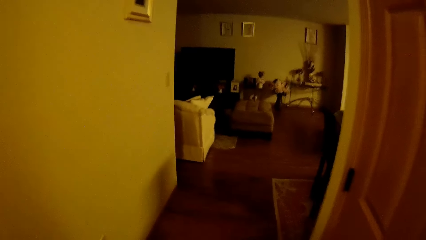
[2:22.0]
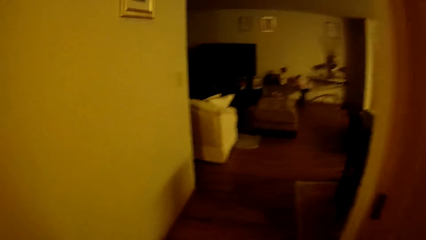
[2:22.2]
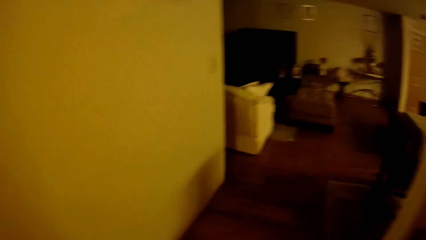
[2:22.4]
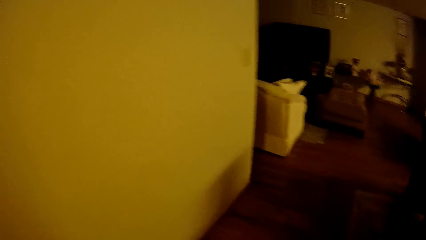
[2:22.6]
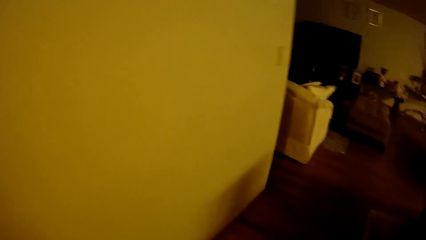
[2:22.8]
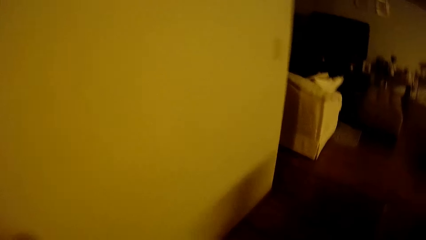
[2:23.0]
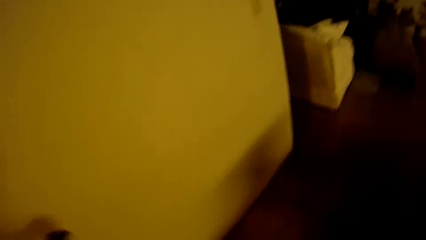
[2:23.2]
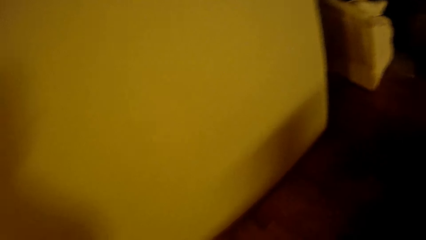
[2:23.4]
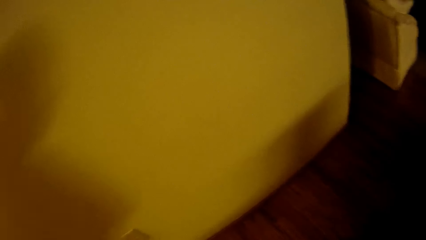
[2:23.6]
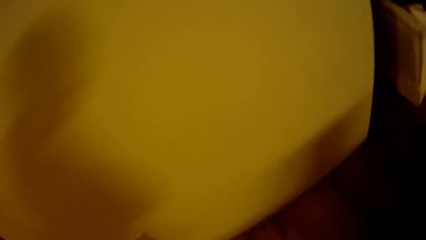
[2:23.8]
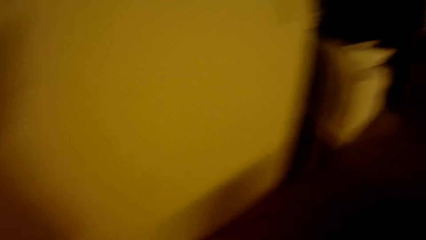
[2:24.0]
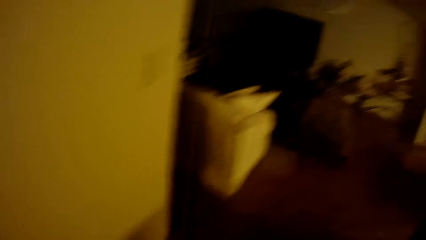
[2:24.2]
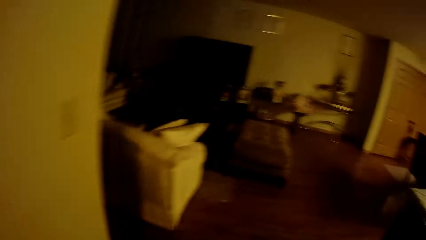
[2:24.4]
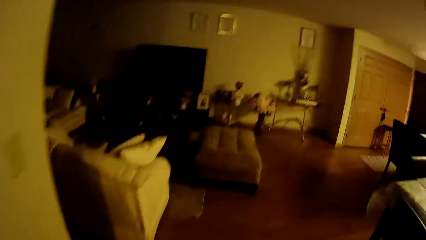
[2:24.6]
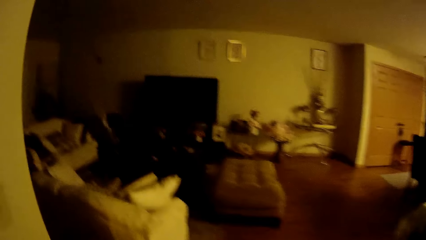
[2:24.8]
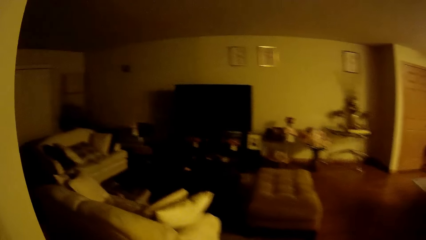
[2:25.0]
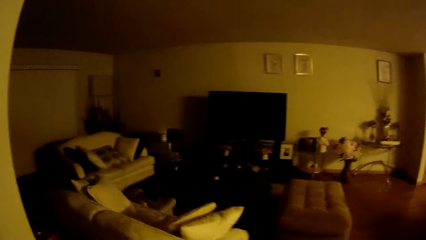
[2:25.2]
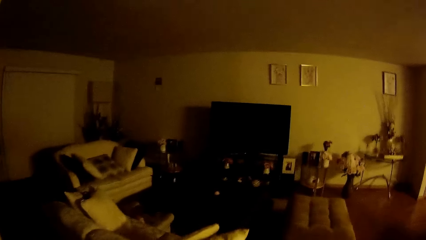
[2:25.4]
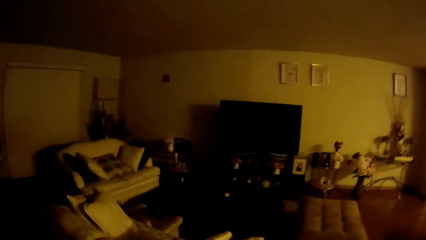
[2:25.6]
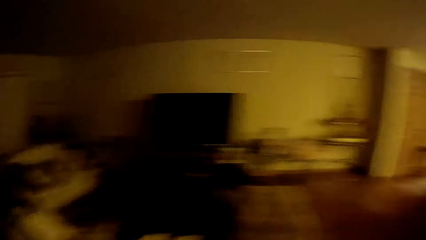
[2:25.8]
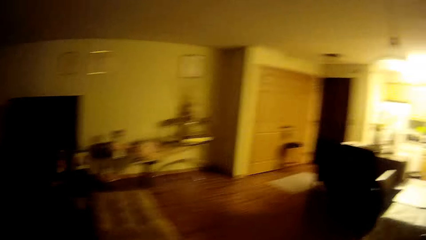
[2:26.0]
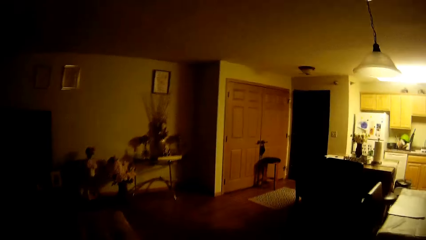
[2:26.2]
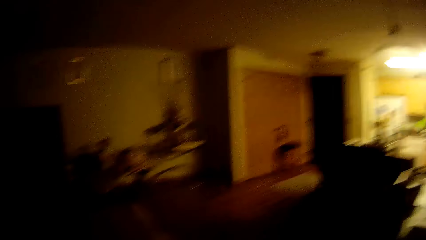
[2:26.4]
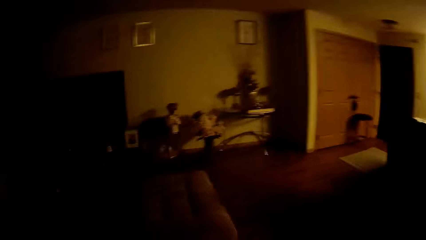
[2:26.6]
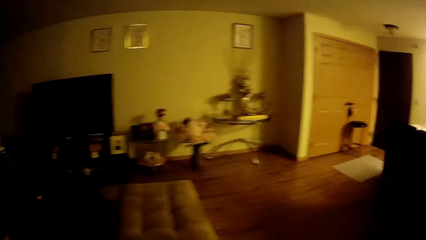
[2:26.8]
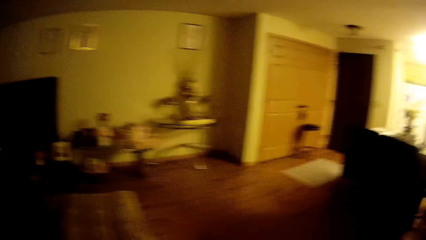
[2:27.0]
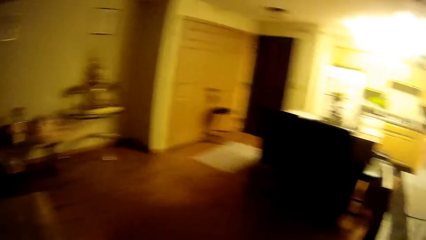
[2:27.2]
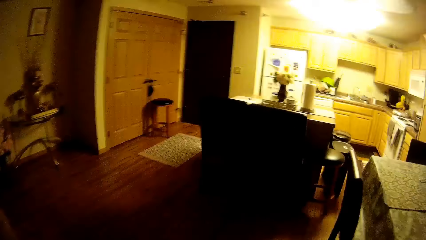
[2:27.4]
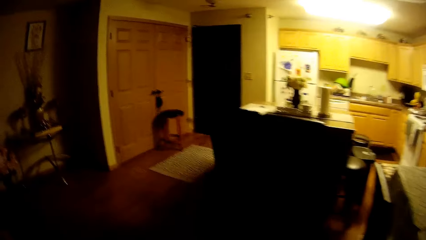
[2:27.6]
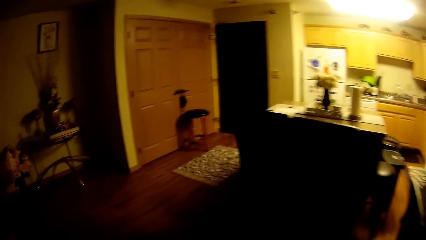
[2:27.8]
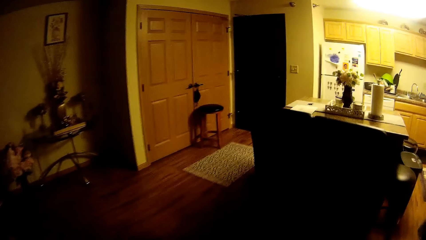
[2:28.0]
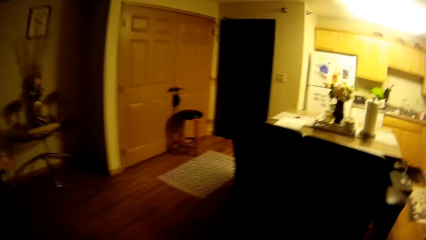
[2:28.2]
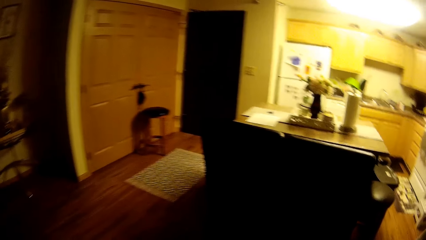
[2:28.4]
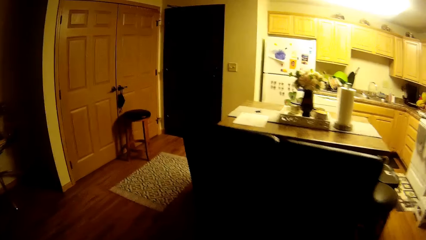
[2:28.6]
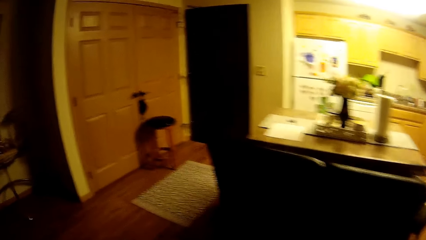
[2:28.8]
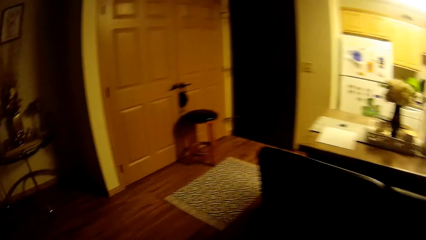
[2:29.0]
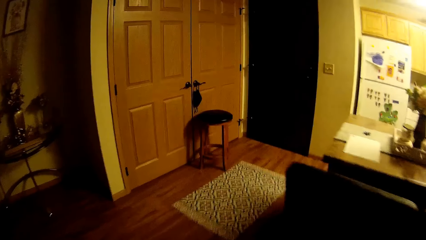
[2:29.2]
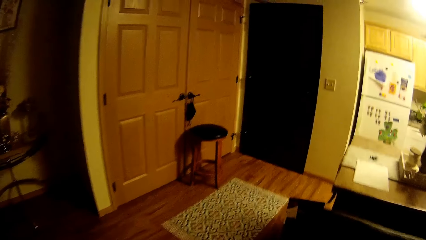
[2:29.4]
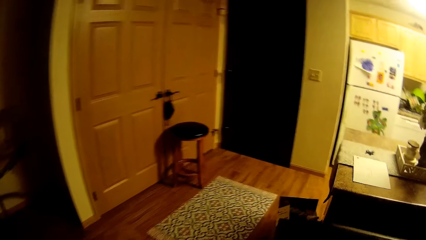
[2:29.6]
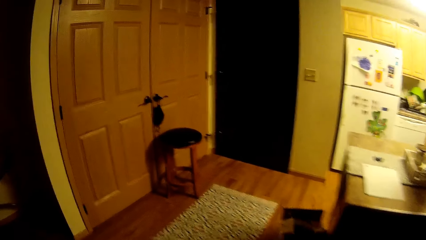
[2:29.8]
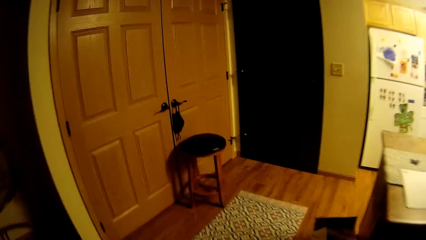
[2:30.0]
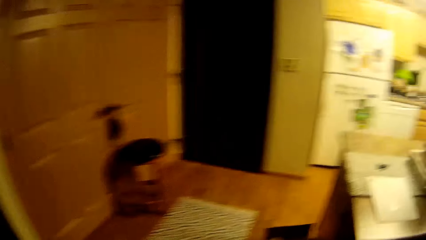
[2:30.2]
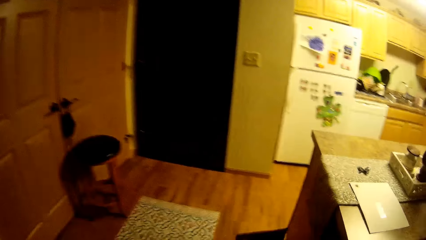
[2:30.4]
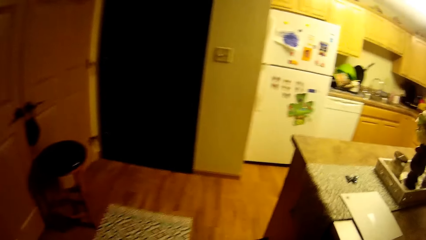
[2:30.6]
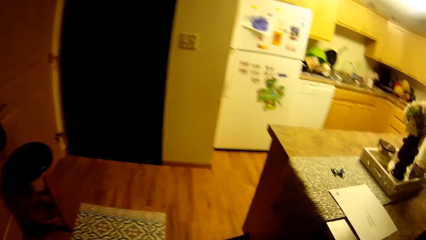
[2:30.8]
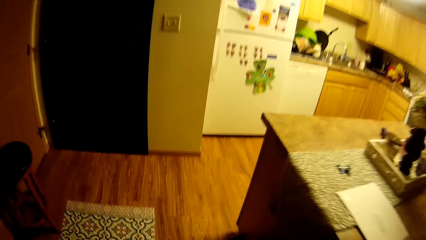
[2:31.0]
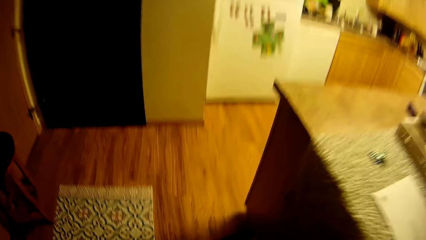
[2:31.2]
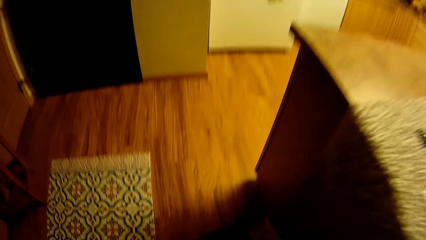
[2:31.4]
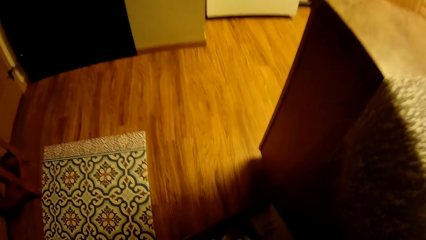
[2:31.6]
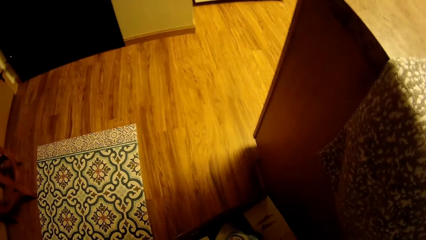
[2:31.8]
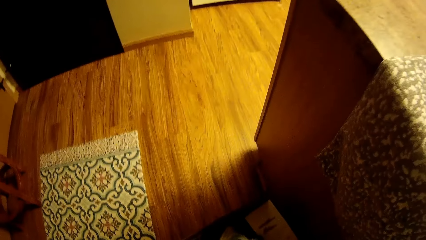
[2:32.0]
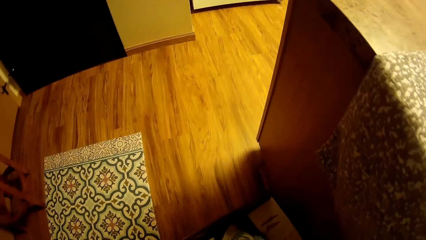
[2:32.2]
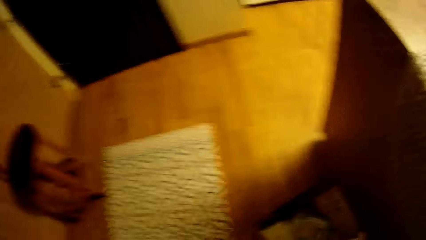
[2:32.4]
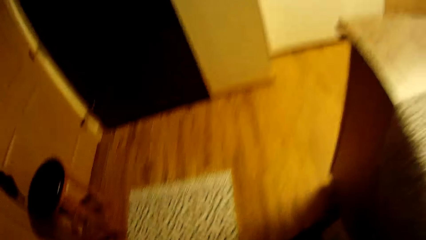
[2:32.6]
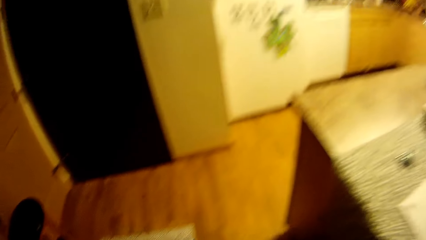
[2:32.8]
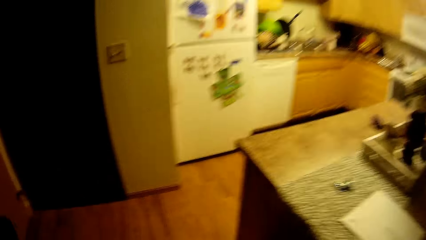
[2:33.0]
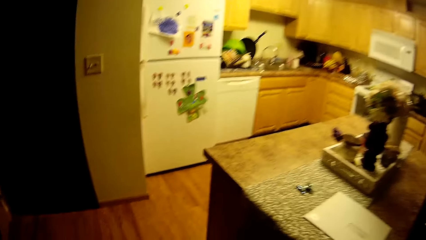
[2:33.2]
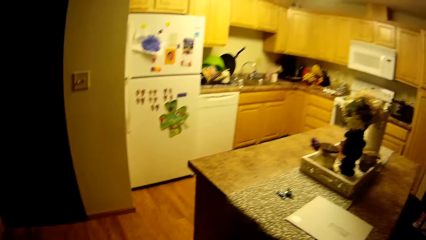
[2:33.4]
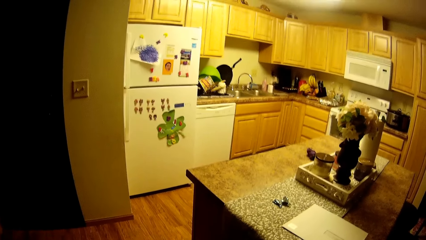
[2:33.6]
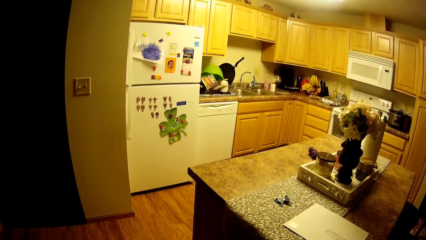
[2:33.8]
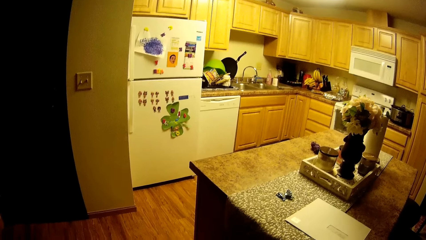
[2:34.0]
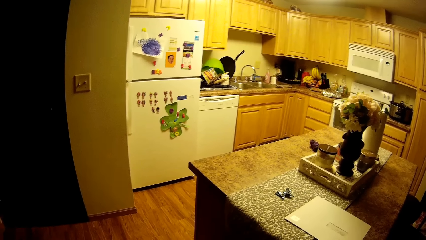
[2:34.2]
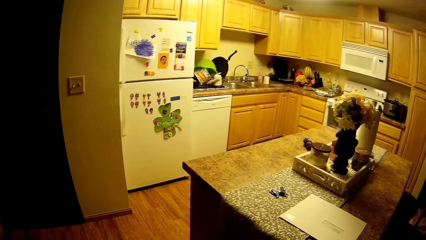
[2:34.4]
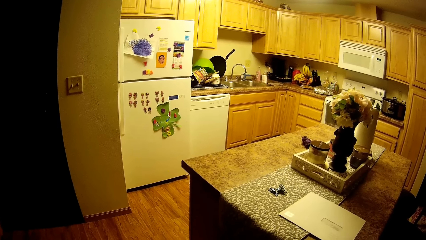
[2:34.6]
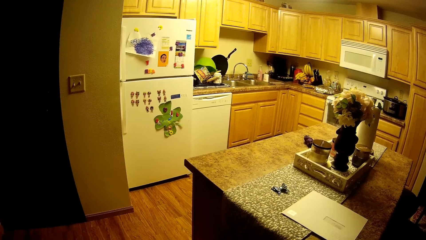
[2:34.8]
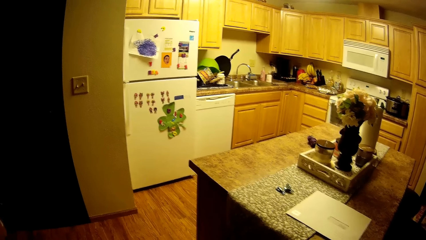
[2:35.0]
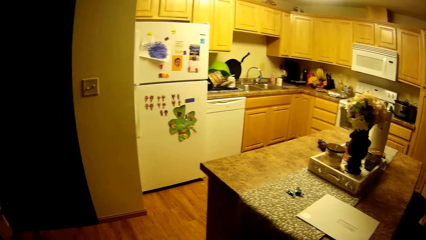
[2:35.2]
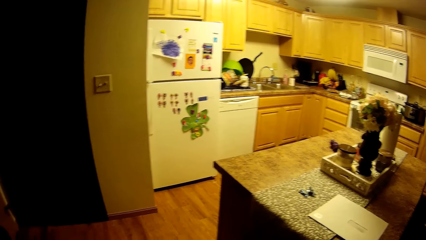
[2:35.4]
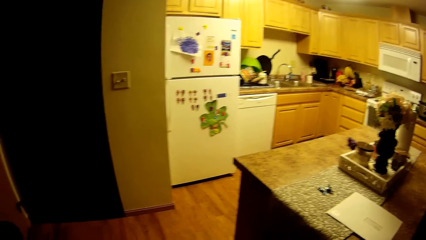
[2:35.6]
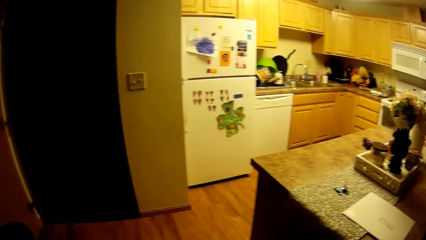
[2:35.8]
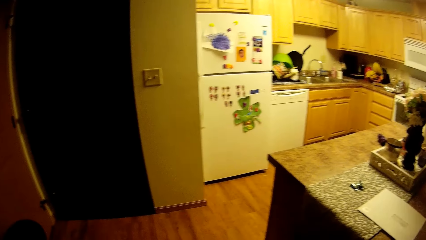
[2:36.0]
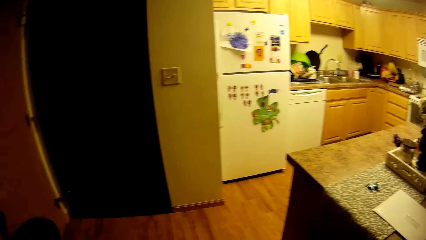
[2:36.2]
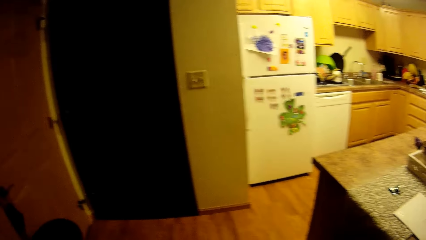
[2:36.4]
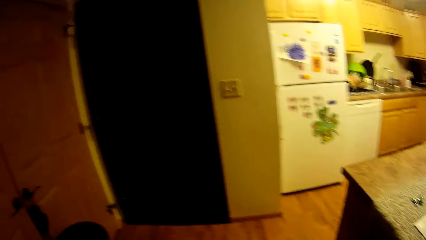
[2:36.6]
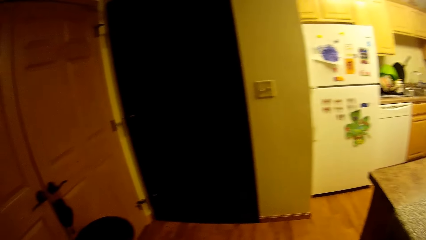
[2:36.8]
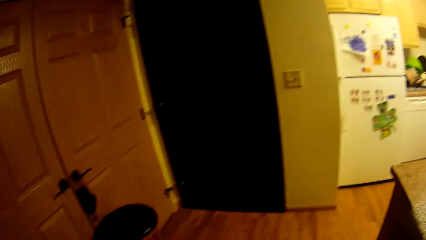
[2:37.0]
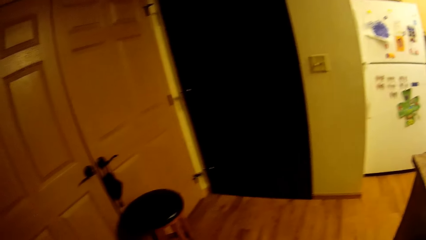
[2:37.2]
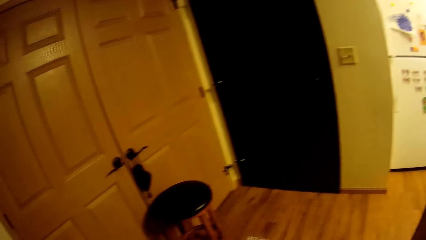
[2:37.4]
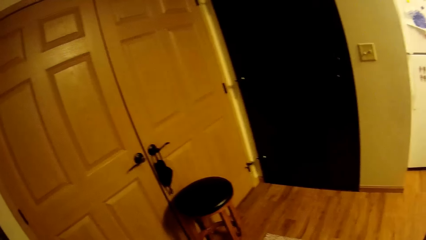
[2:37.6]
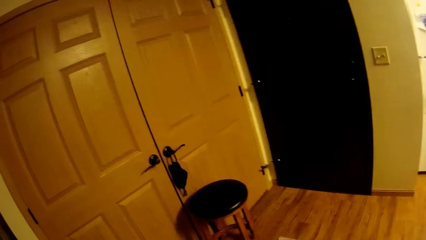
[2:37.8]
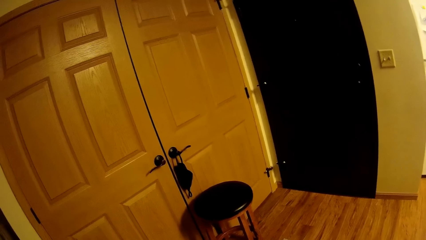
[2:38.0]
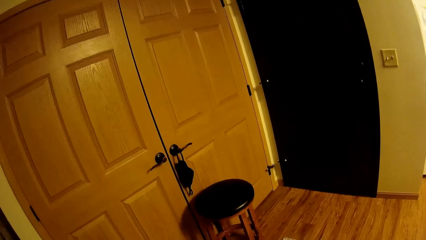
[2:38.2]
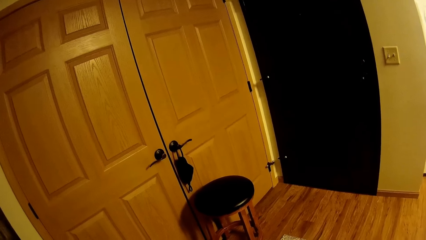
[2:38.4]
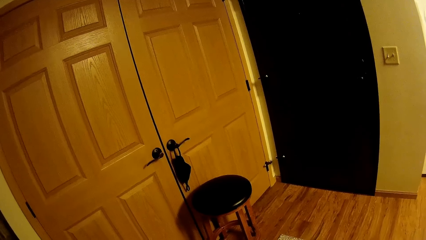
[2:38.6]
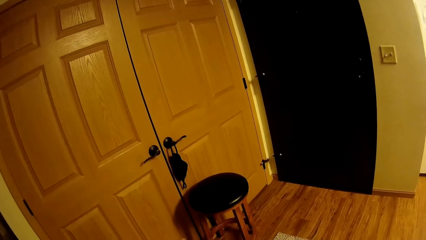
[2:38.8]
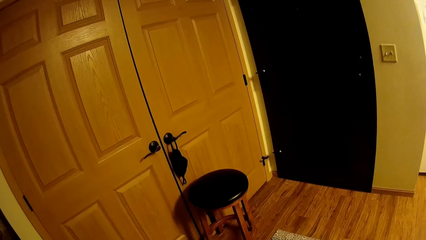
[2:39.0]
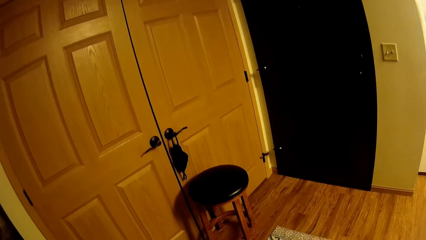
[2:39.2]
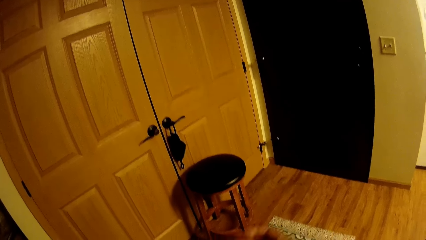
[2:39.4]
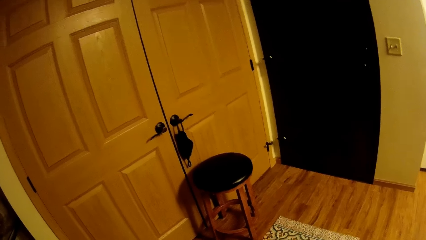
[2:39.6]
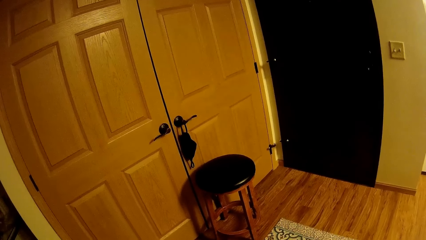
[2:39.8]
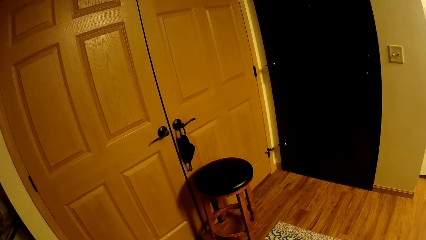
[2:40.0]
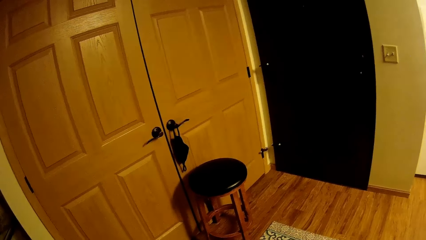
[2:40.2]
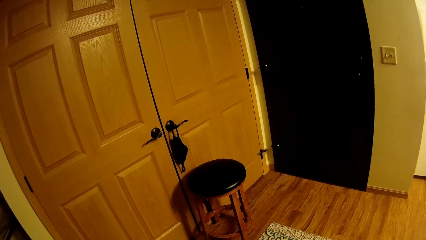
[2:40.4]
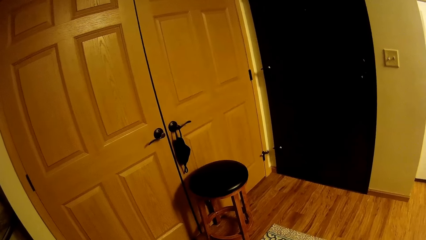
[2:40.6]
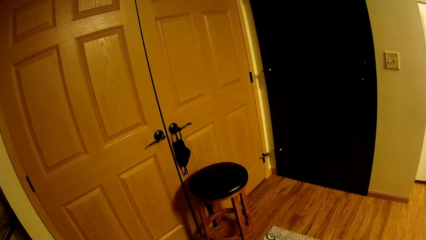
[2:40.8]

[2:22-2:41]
The camera wearer walks towards the sitting room. They stare around.
